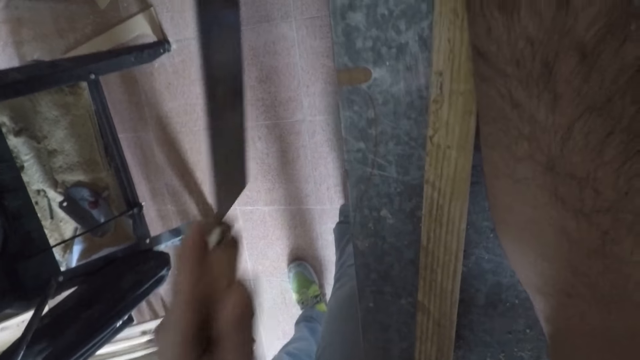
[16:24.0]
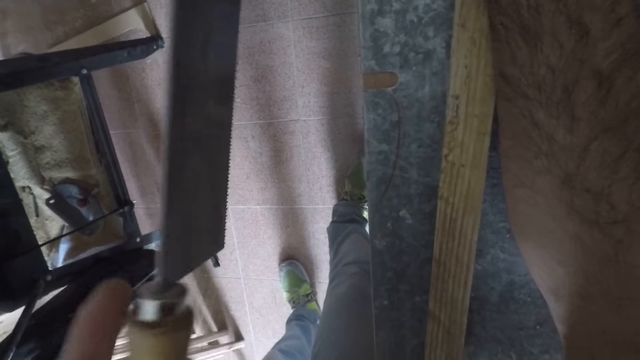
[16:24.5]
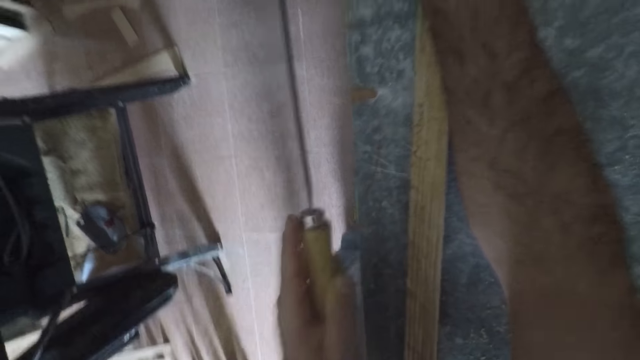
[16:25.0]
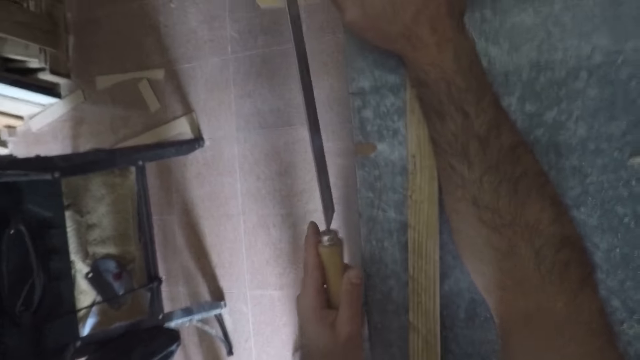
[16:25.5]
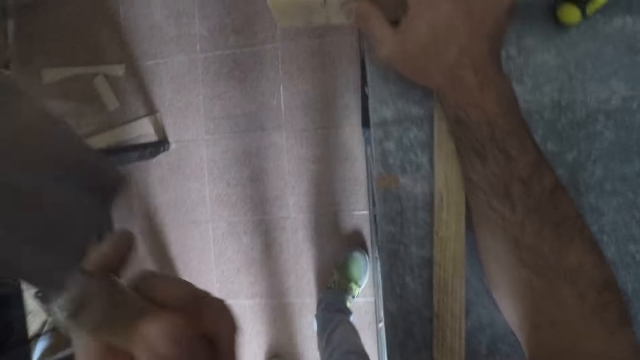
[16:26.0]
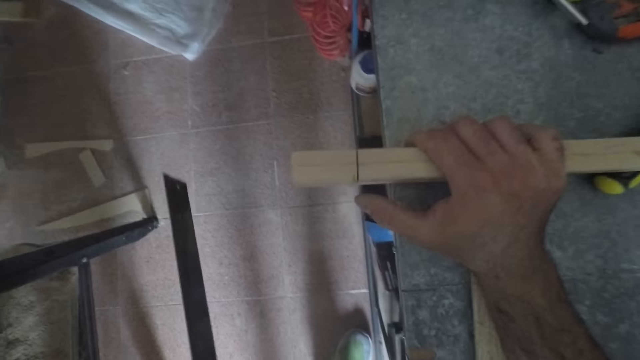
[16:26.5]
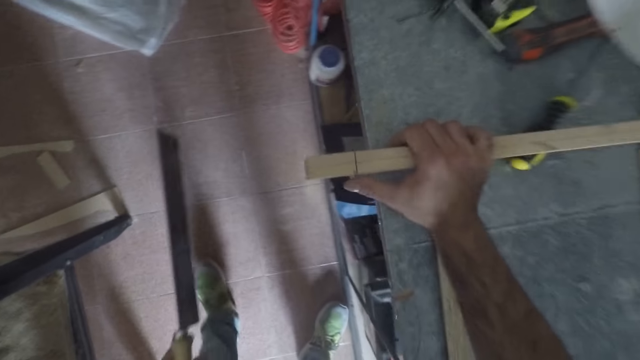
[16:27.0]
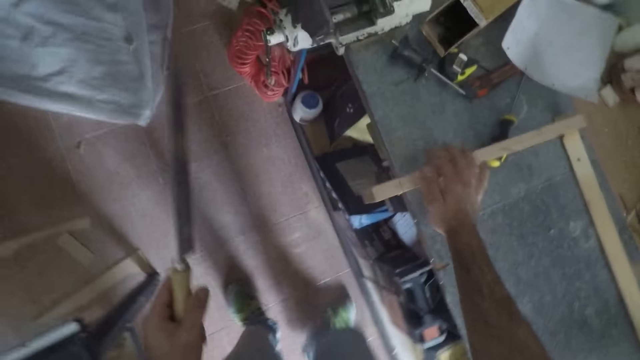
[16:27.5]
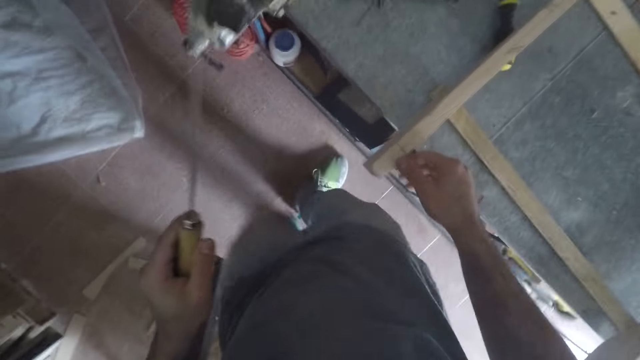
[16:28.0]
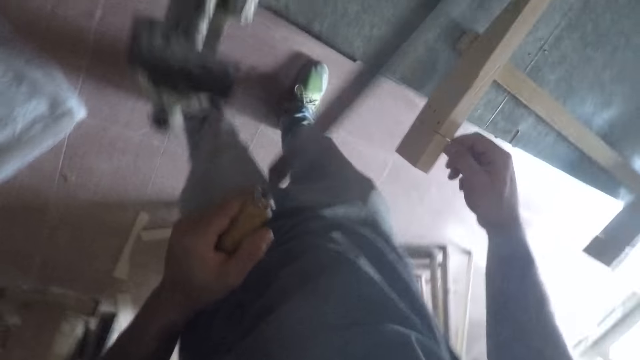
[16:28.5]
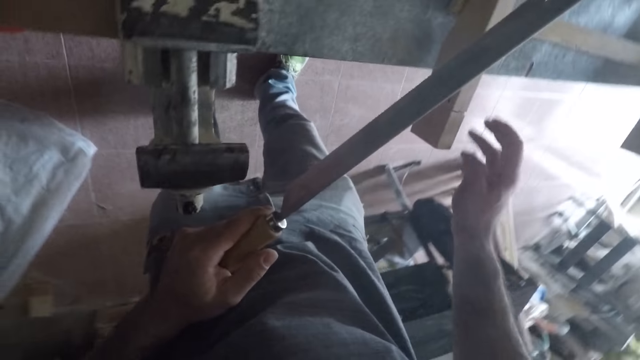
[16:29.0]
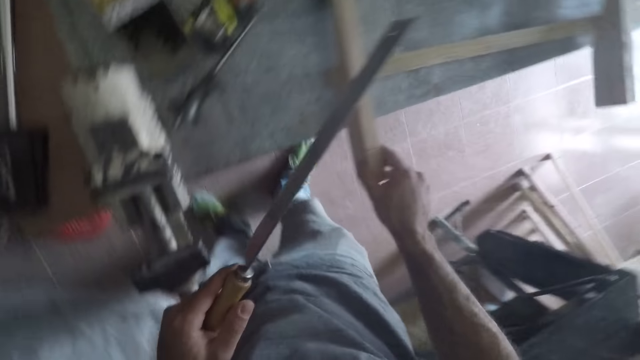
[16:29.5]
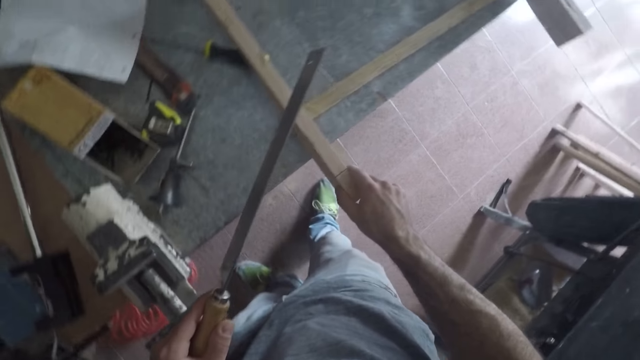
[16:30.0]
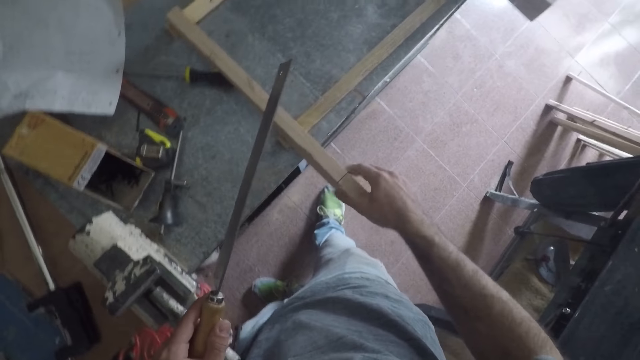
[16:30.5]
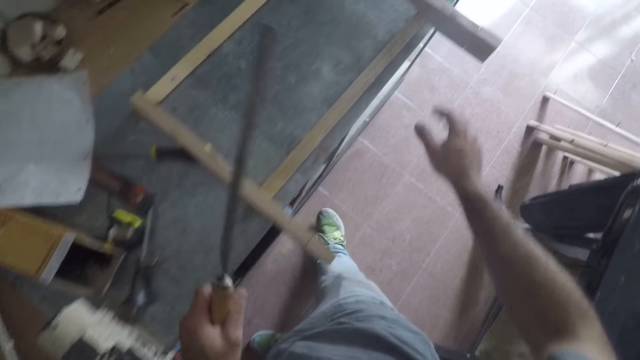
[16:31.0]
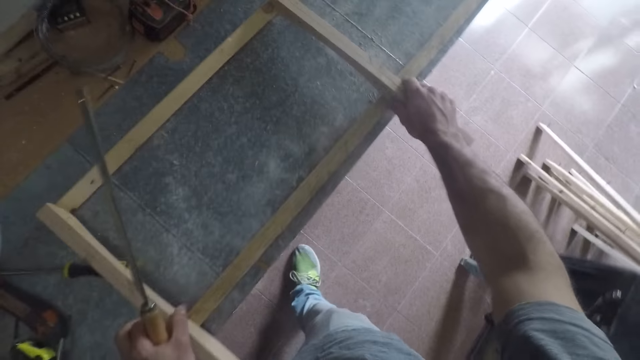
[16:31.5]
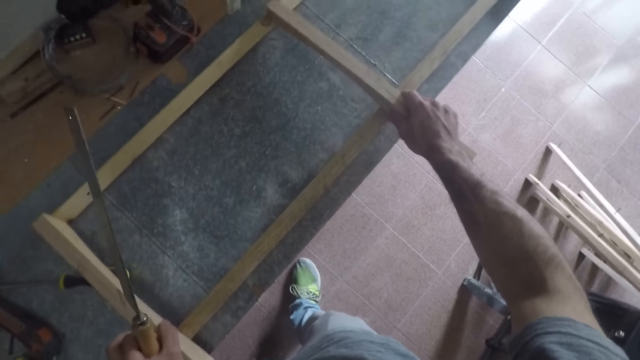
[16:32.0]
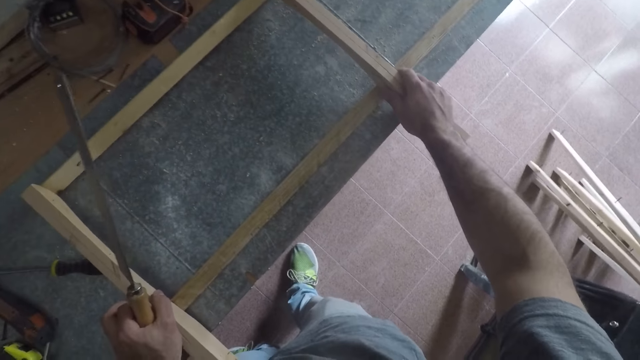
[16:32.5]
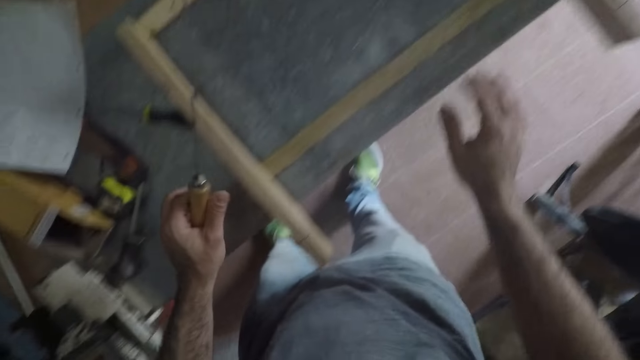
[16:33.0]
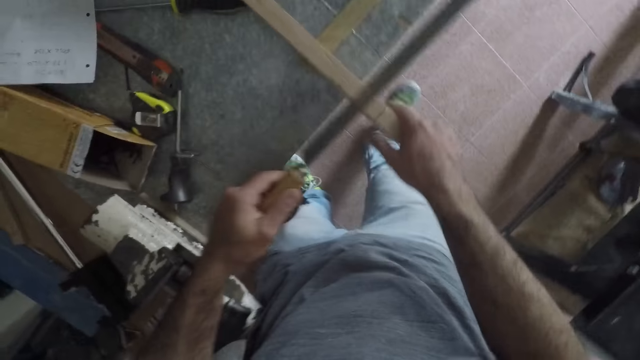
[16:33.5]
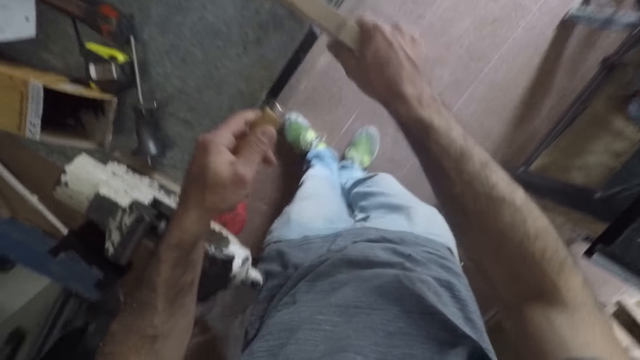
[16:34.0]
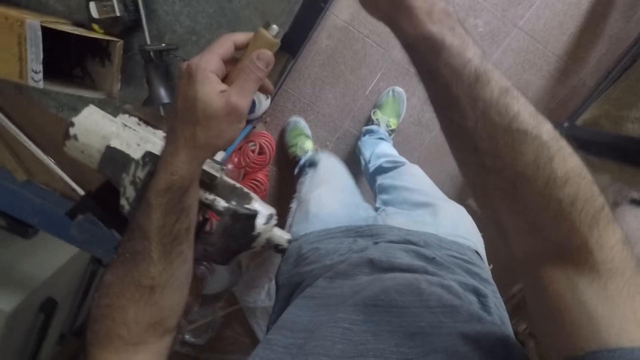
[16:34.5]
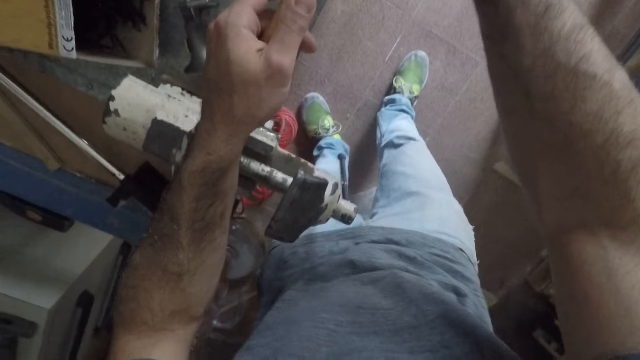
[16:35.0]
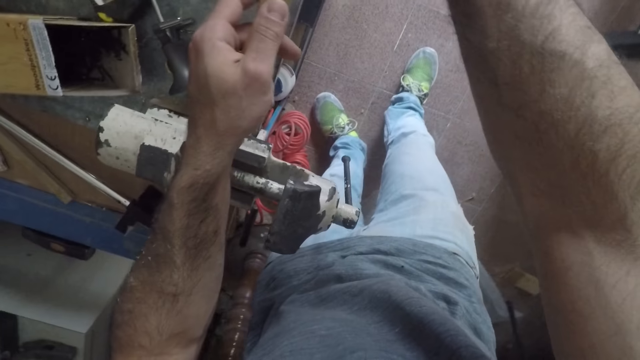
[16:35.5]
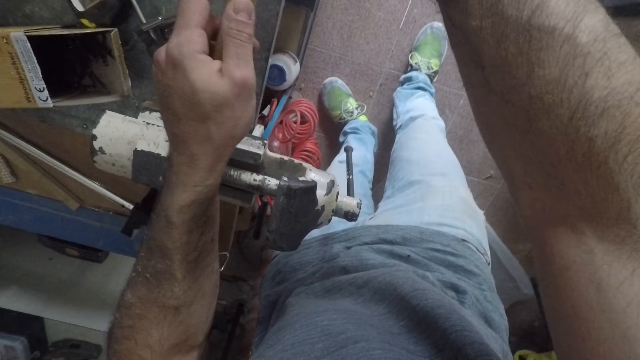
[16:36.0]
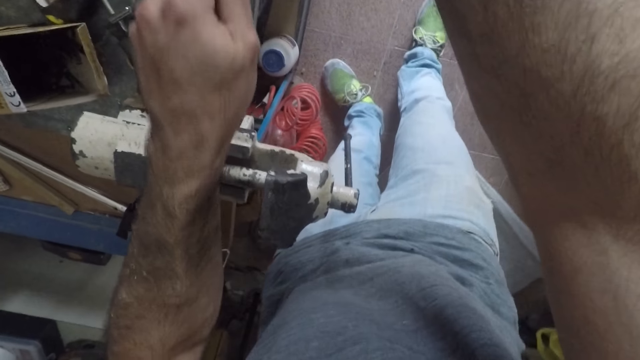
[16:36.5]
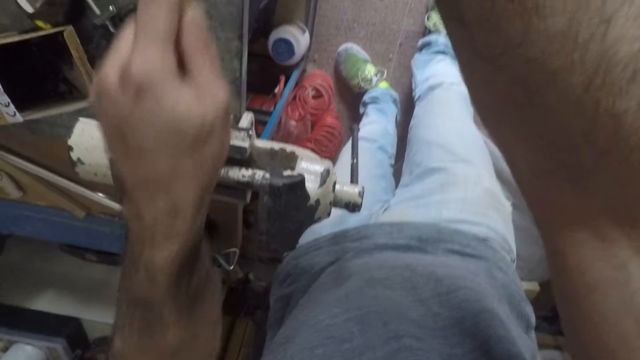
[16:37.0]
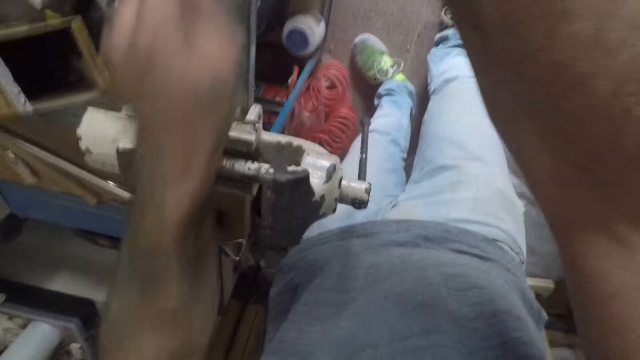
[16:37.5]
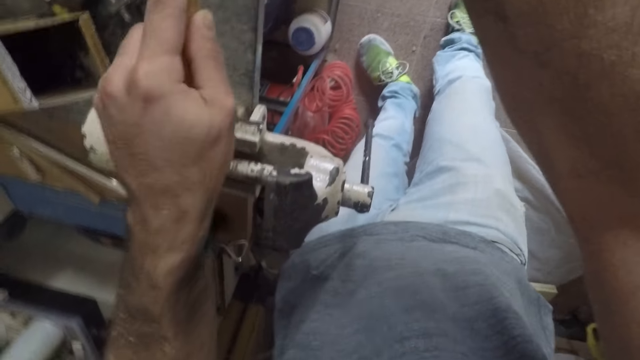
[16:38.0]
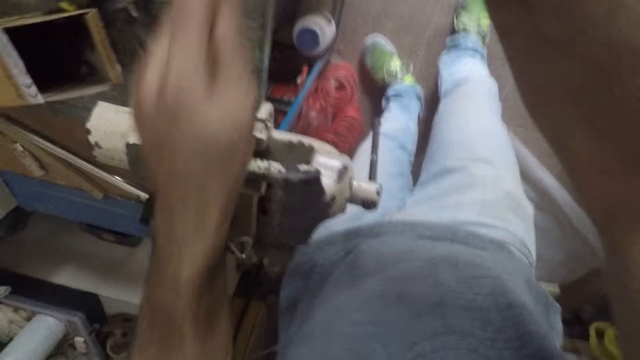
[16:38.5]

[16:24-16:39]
The camera wearer removes the hand saw from the furniture or lumber. He slightly moves left to adjust position. He removes his right hand from the furniture. He holds the furniture with his right hand. He slightly slides the lumber to the right with his right hand. He repositions his right hand on the furniture. He adjusts the furniture with both hands. He holds the furniture with his right hand. He places the hand saw in his left hand on the furniture. He saws the lumber.

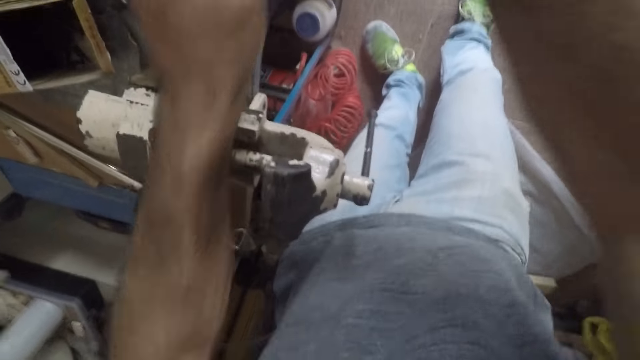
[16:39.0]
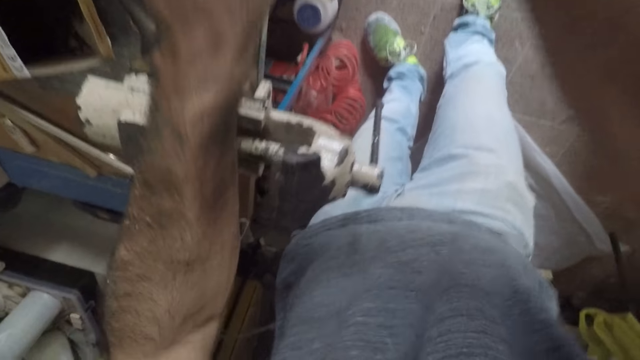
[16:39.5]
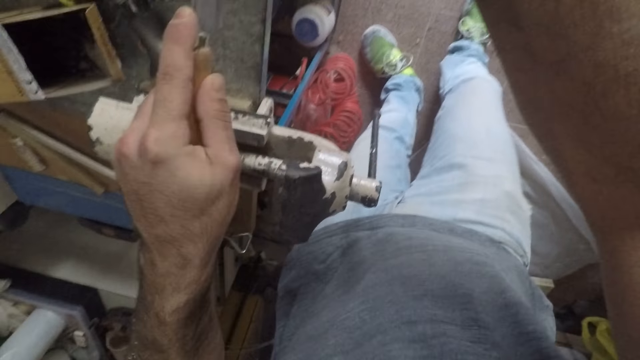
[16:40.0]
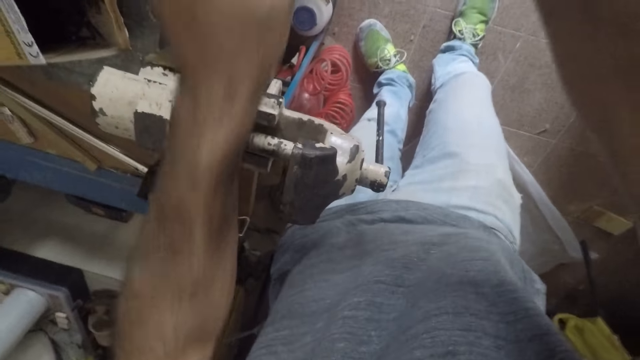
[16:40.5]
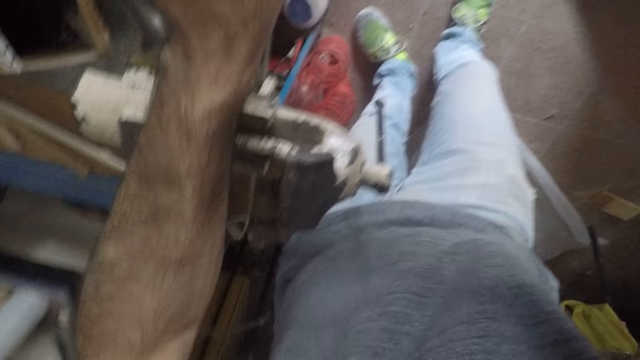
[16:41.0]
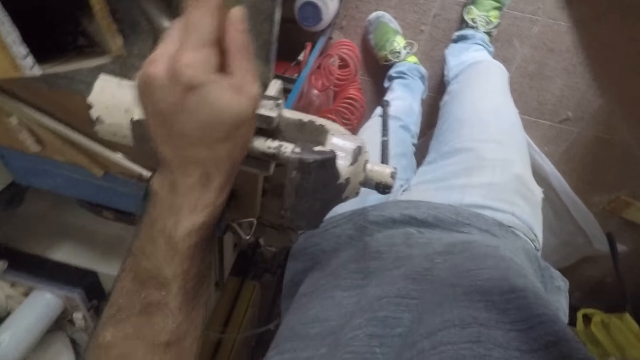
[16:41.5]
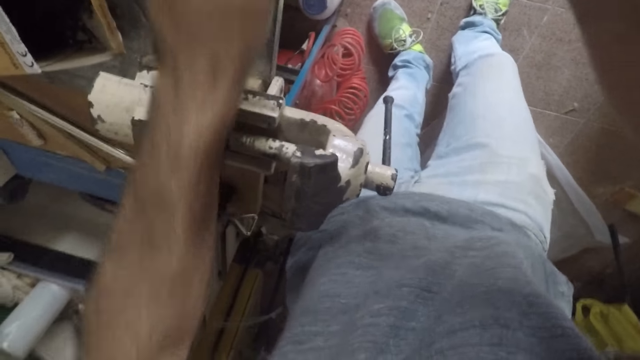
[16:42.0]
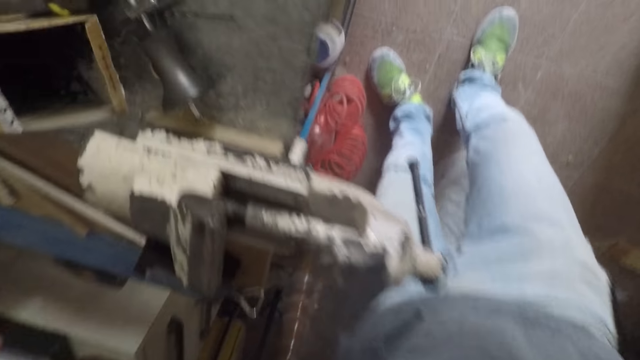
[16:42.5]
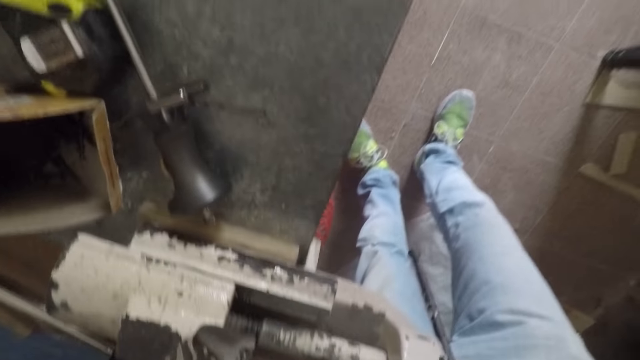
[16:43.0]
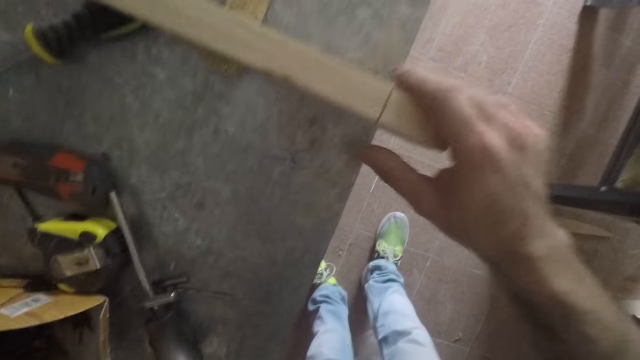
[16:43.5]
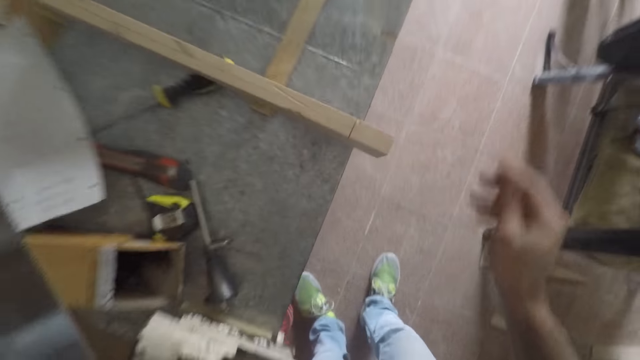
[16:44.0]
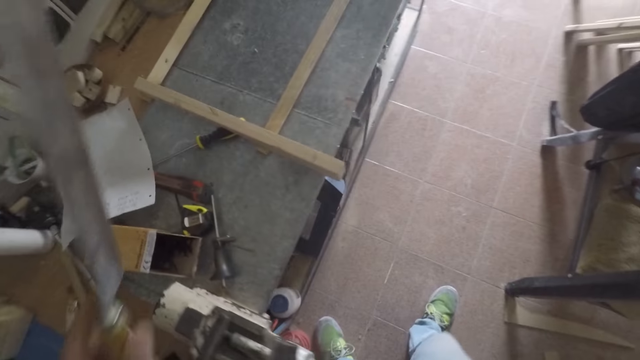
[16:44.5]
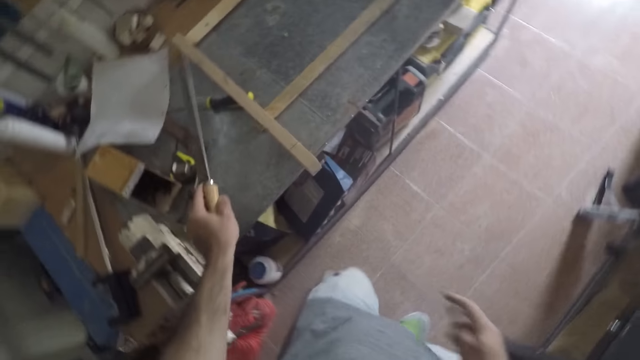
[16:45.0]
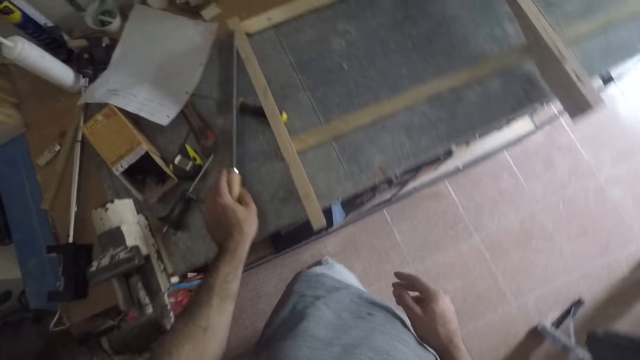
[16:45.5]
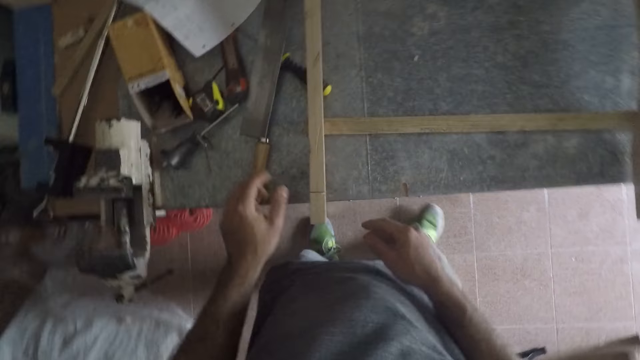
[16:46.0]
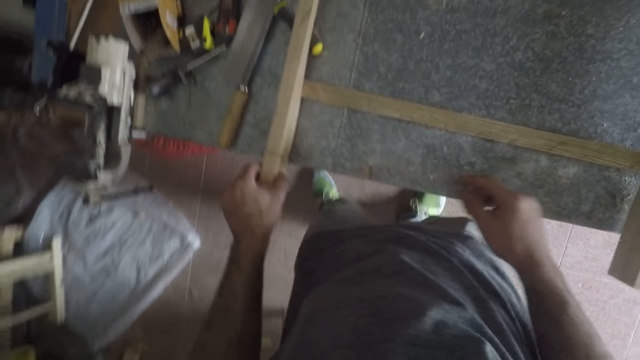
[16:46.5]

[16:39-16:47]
The camera wearer touches the furniture or lumber with his right hand. He lets go of the lumber with his right hand. He slightly moves right. He drops the hand saw in his left hand on the workbench. He holds the furniture with his left hand.
